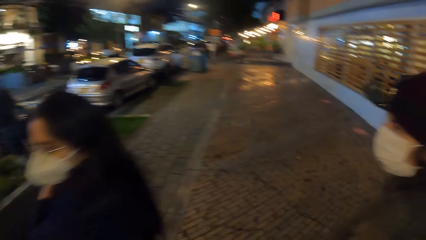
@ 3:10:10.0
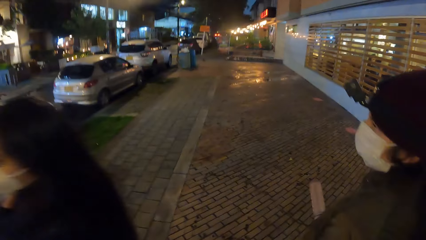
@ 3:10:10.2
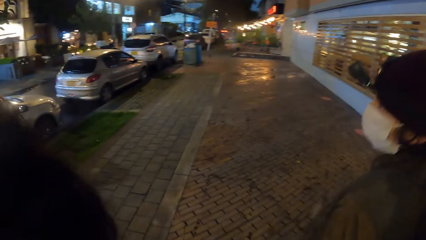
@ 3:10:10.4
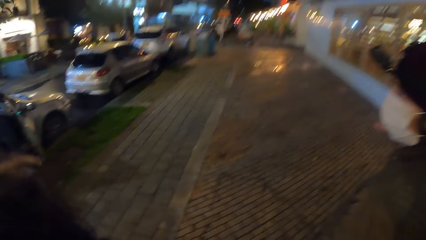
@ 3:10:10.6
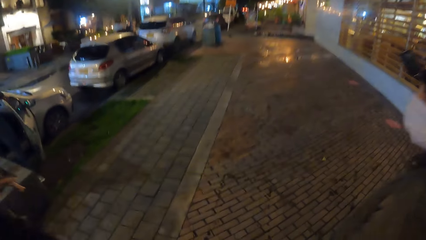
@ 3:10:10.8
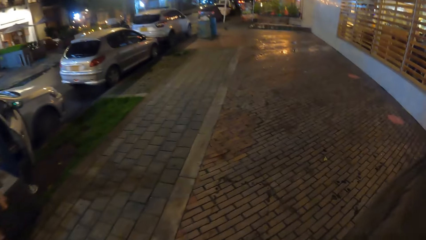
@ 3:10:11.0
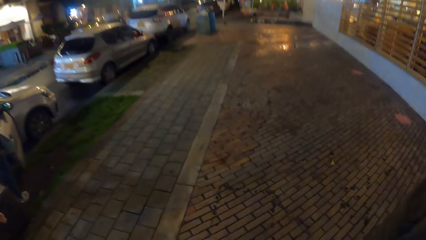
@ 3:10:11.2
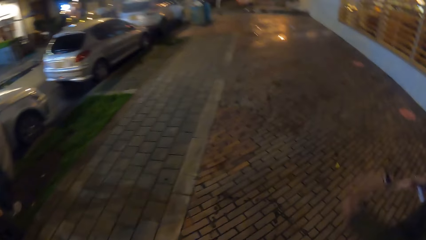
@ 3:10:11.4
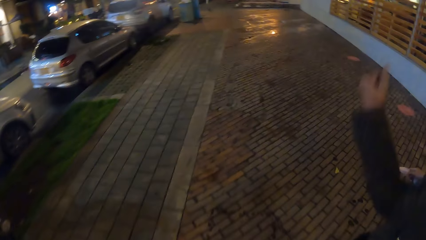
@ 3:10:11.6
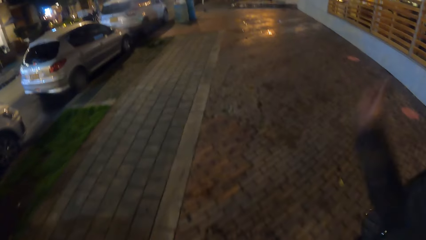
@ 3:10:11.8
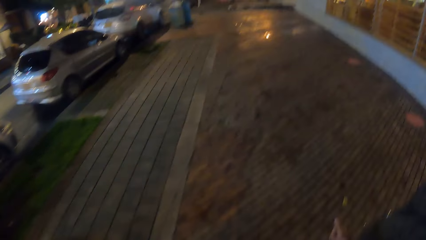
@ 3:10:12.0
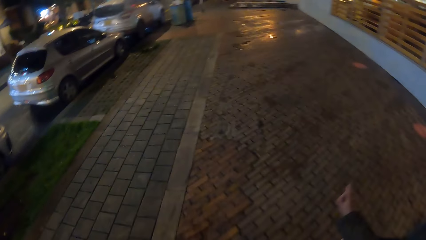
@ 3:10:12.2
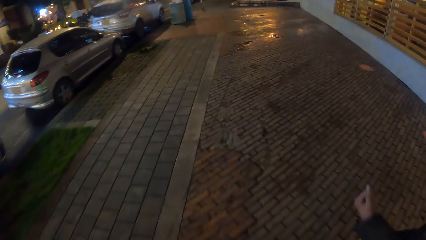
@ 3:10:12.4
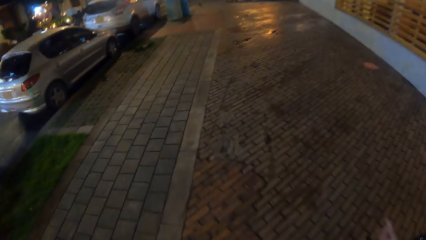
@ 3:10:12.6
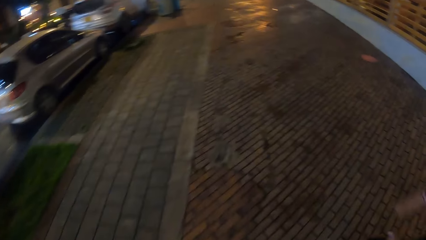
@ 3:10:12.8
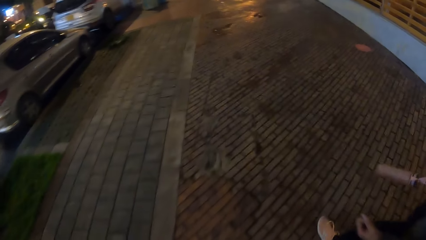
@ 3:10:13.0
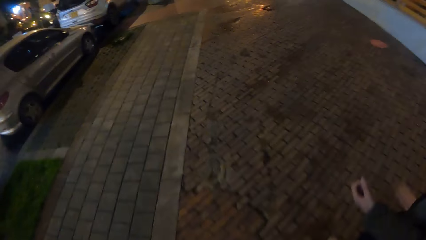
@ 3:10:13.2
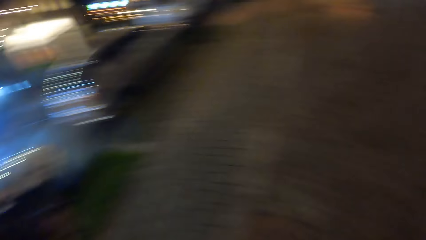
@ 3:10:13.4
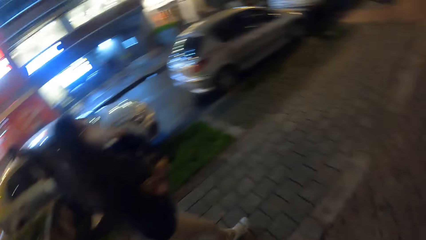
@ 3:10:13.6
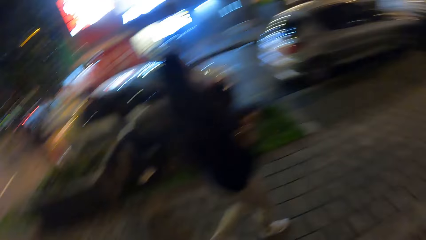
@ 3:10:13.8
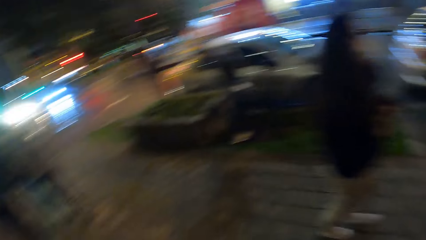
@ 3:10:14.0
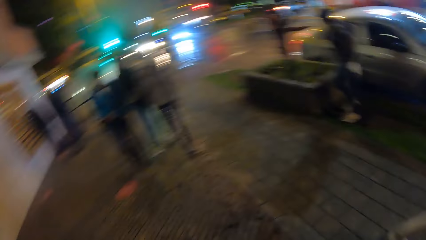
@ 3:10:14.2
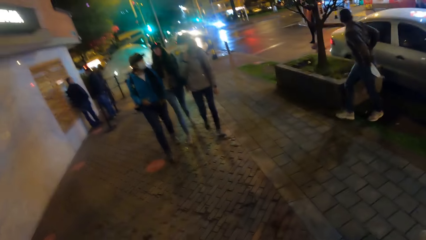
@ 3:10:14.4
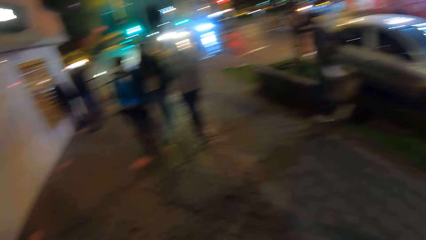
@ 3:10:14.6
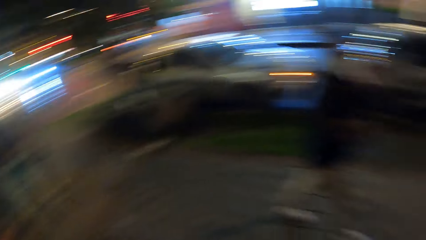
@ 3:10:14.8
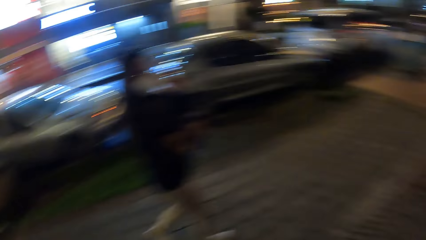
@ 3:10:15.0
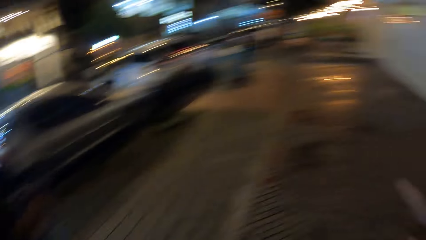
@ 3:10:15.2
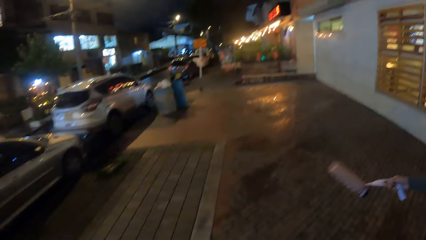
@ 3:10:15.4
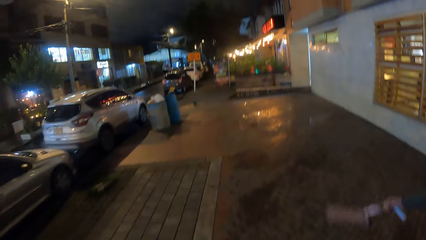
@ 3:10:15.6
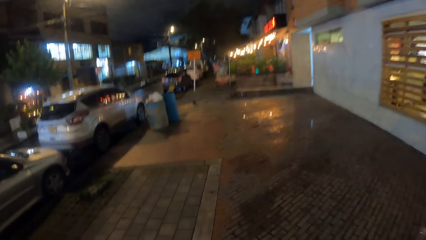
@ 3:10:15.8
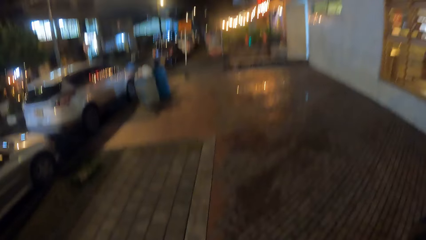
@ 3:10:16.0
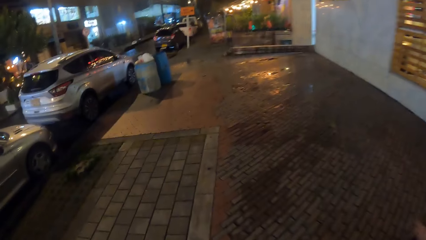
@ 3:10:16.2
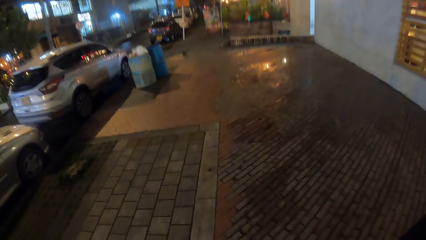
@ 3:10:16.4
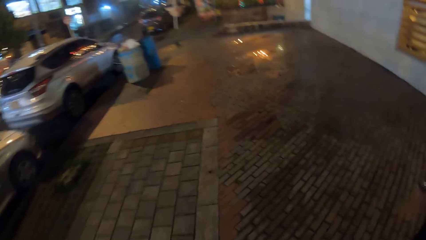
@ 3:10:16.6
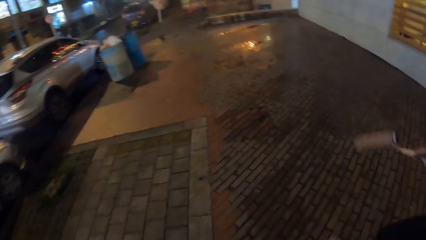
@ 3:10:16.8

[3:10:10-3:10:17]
The first woman exercises her right hand.

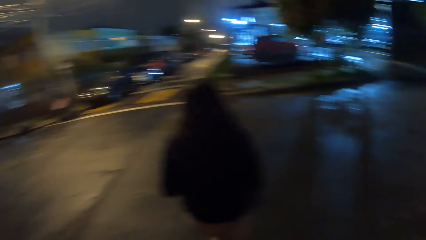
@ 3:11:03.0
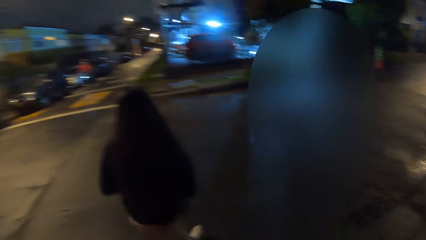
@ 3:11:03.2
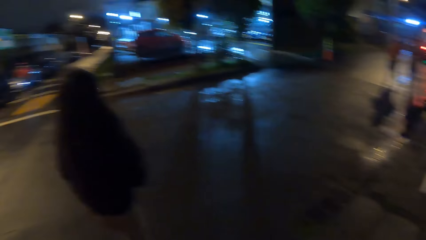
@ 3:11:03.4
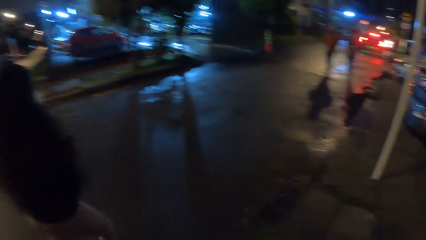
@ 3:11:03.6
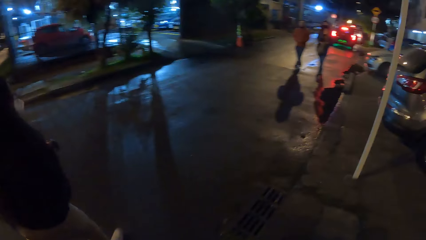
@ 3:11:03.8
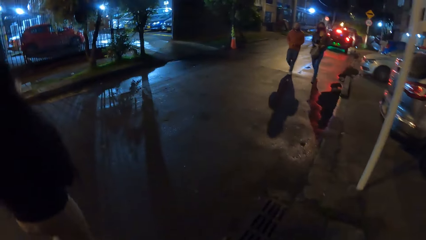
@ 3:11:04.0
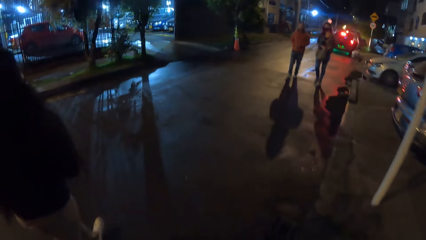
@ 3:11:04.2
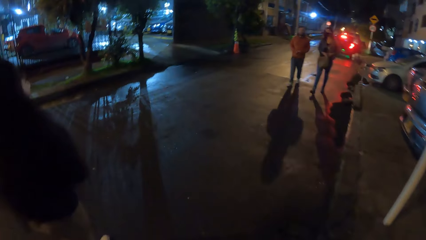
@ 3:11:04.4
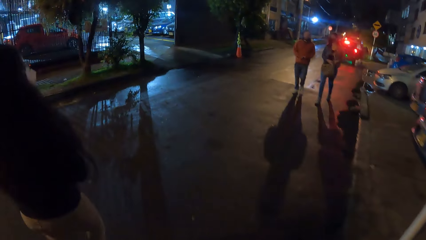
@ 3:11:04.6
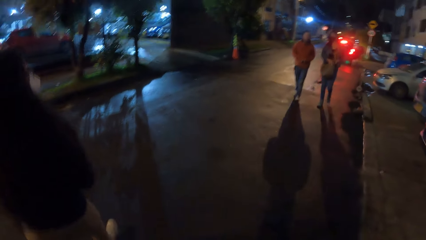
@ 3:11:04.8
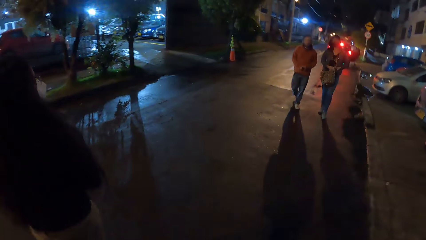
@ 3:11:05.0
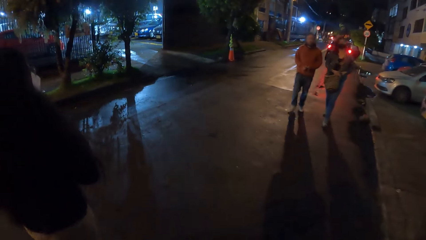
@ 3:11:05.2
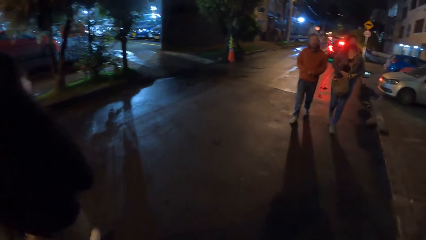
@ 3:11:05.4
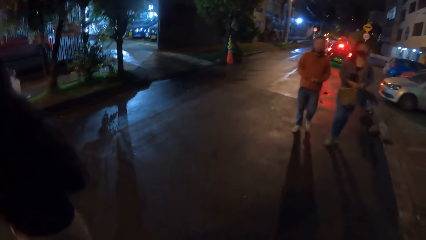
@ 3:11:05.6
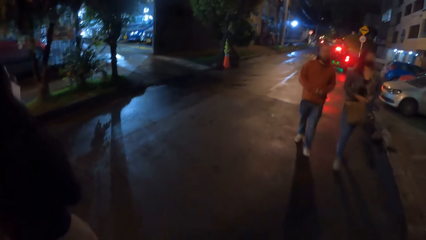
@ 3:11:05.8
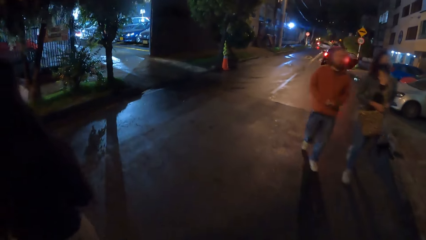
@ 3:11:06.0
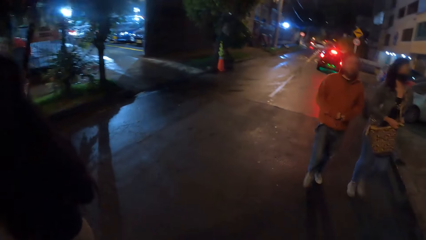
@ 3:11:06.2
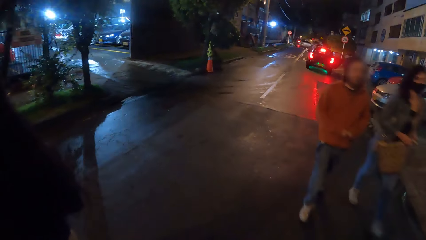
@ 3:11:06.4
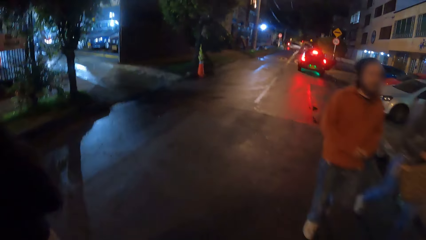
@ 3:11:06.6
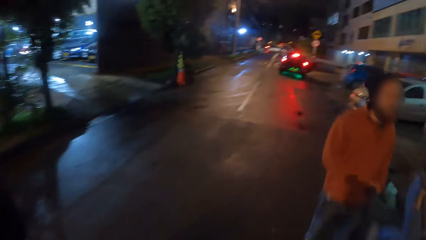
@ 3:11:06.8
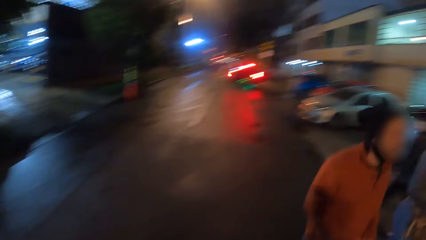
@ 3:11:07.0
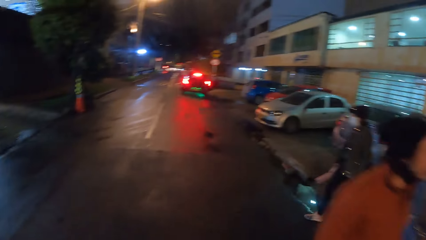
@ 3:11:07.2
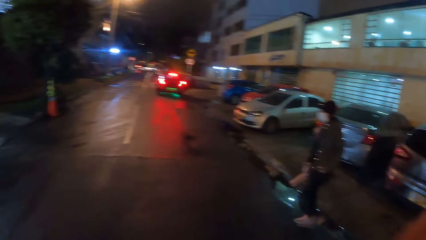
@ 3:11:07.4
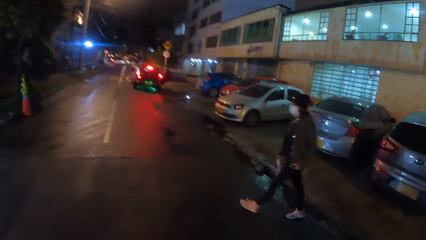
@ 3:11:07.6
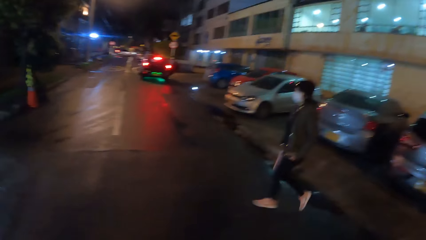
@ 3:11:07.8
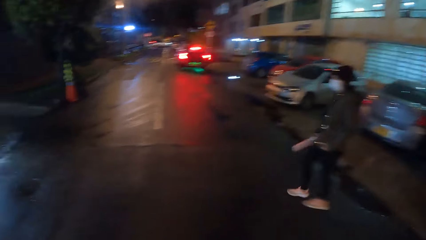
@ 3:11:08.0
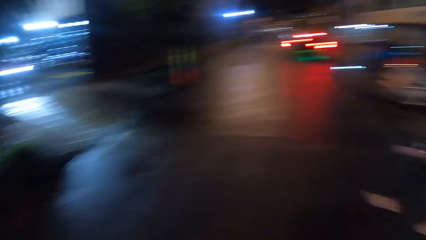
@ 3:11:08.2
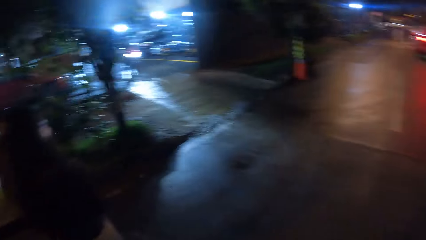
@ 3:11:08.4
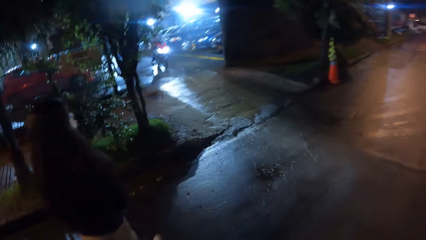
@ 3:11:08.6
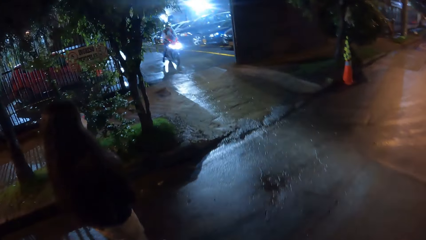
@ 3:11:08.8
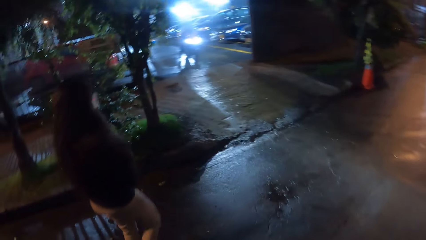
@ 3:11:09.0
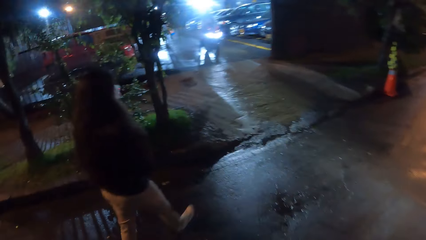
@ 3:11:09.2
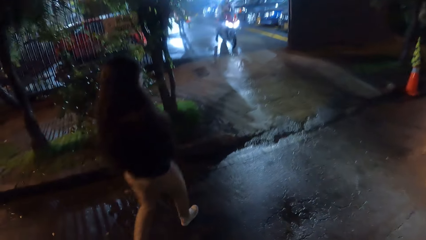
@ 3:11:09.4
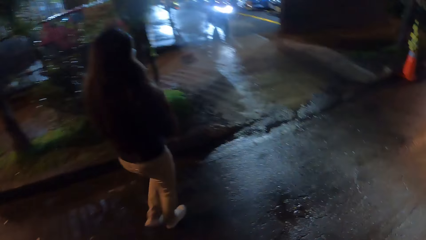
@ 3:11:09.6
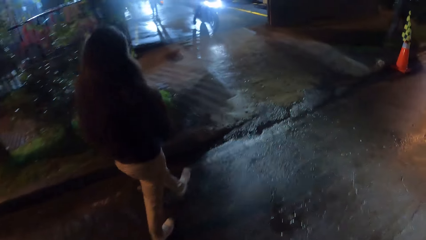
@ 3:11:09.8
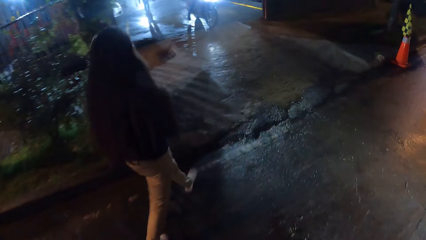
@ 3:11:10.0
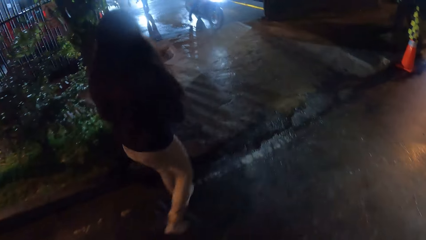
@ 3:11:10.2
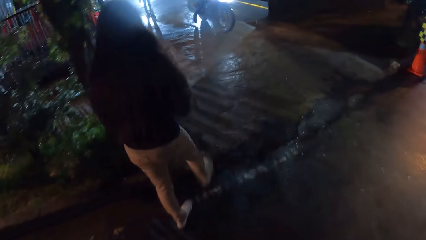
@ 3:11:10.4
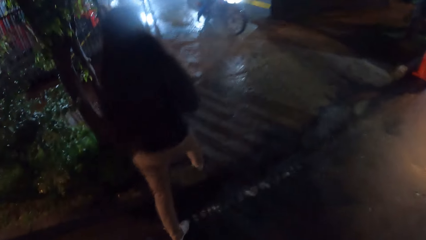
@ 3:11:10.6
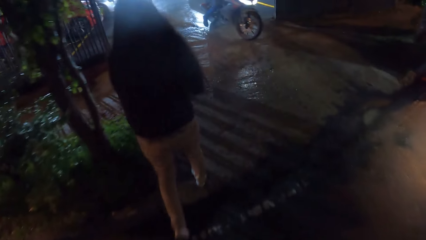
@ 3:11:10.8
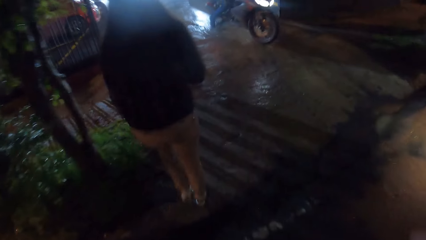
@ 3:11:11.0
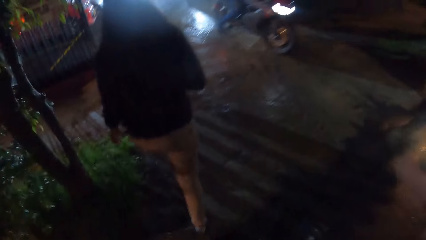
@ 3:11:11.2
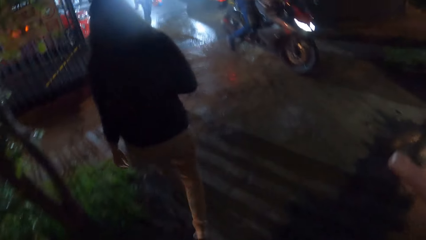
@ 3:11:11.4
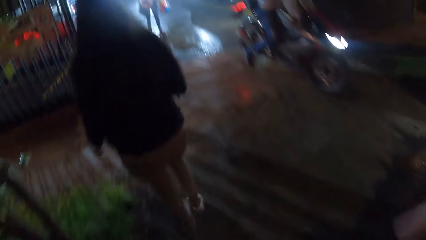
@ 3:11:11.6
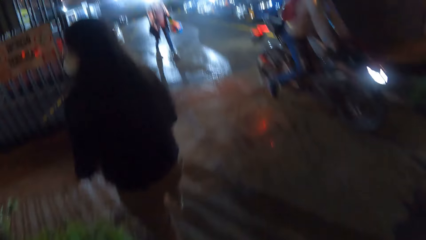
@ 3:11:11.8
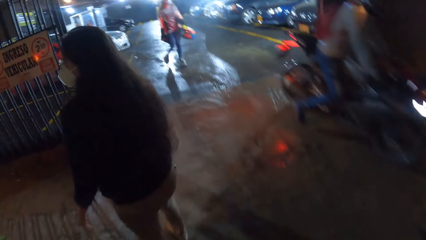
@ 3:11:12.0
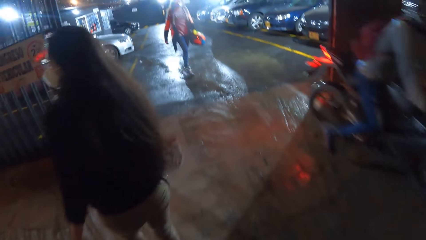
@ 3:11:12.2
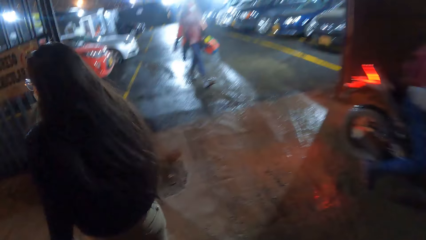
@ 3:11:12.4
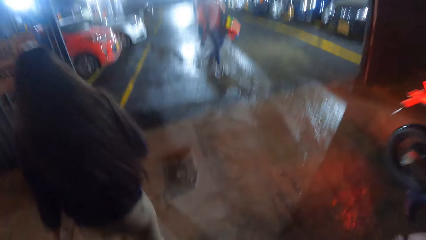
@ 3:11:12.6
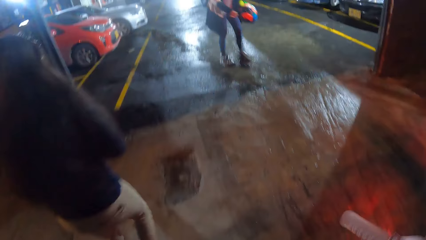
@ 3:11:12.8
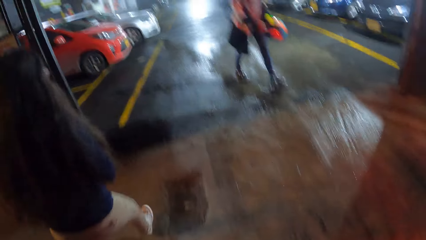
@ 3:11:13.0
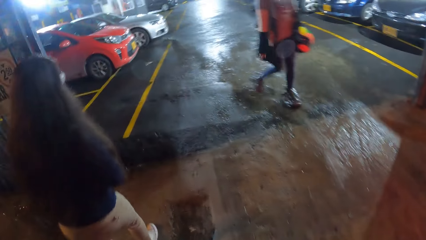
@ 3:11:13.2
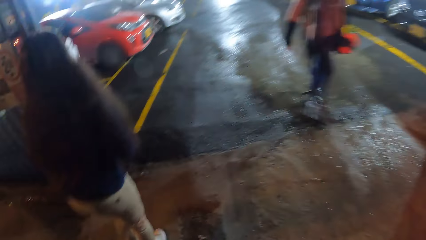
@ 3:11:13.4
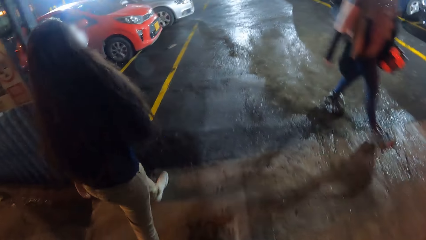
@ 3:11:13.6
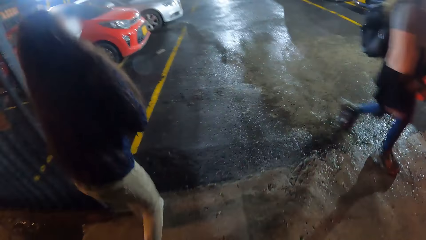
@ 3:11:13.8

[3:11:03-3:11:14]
The camera wearer crosses the road.
